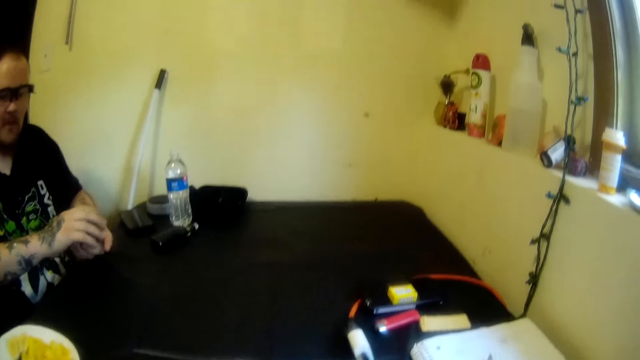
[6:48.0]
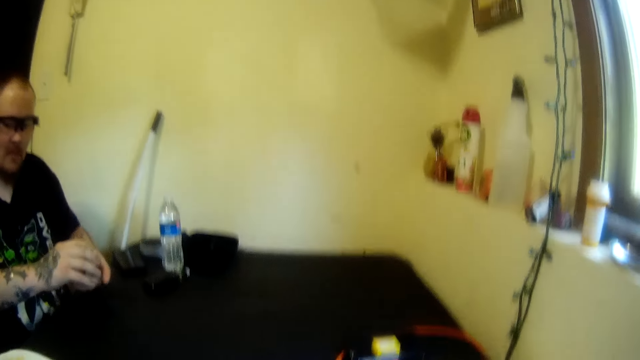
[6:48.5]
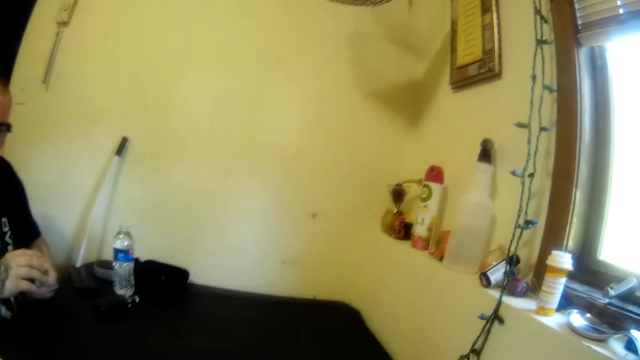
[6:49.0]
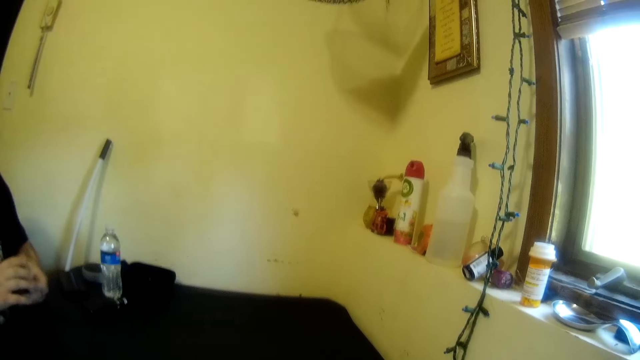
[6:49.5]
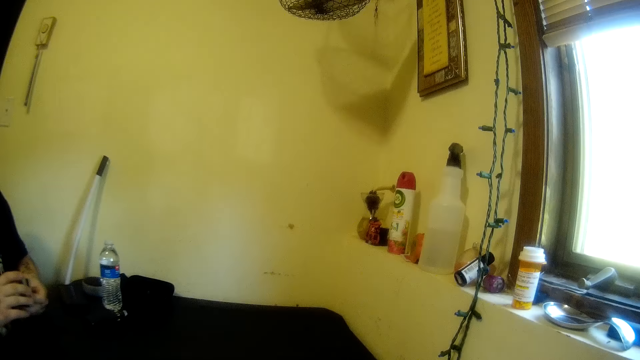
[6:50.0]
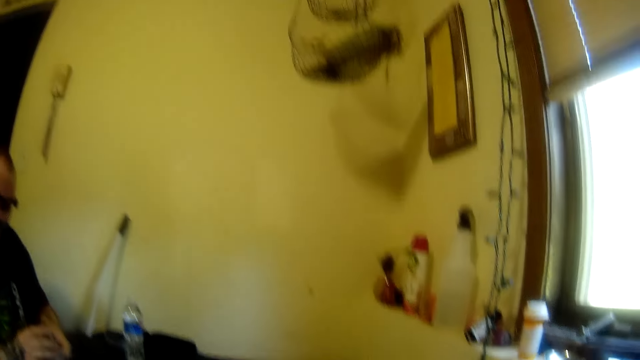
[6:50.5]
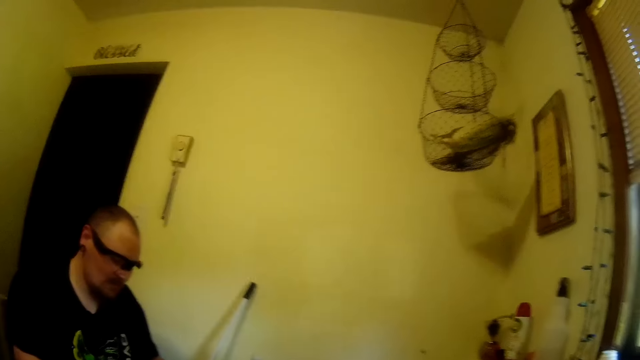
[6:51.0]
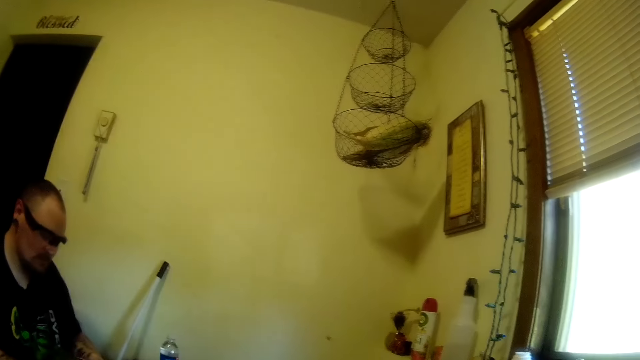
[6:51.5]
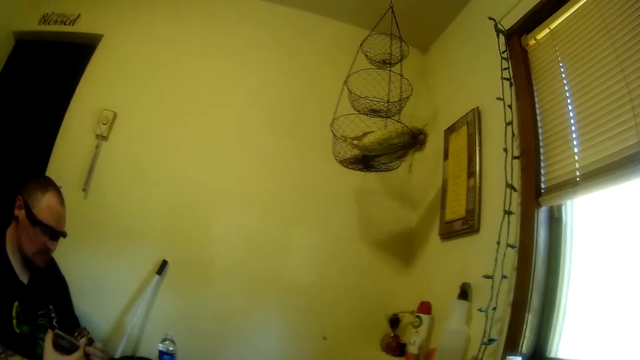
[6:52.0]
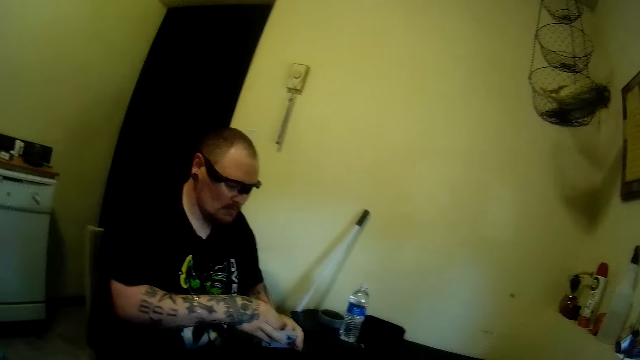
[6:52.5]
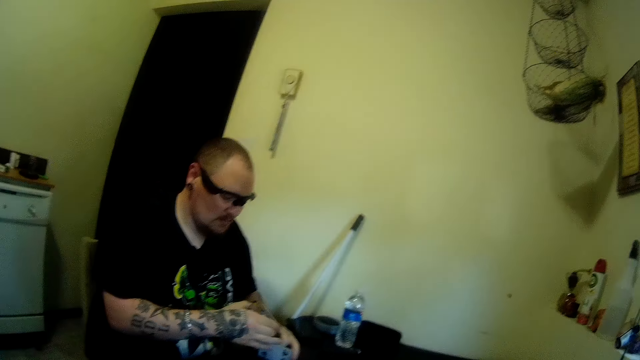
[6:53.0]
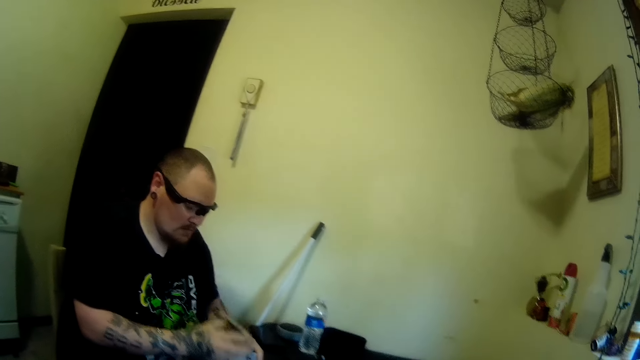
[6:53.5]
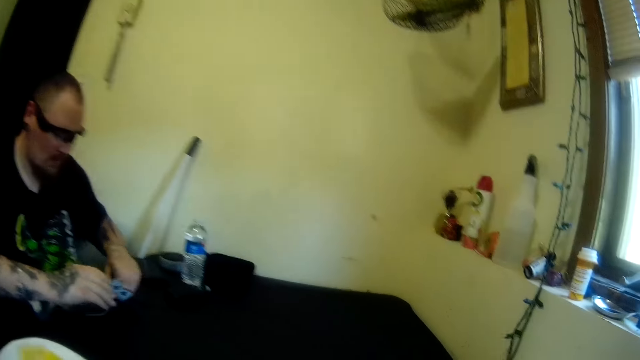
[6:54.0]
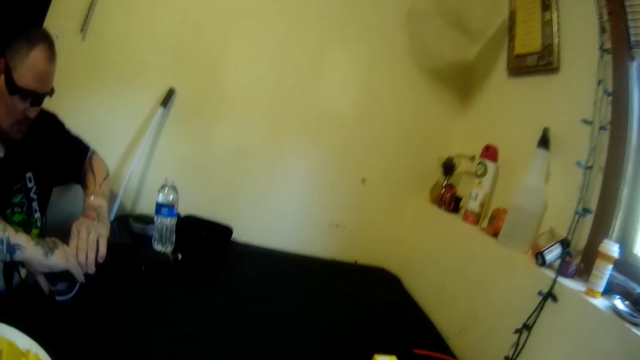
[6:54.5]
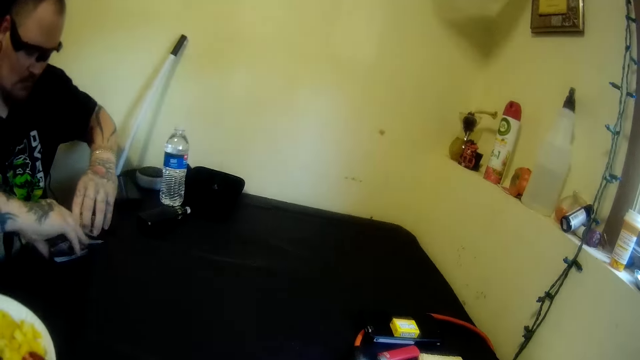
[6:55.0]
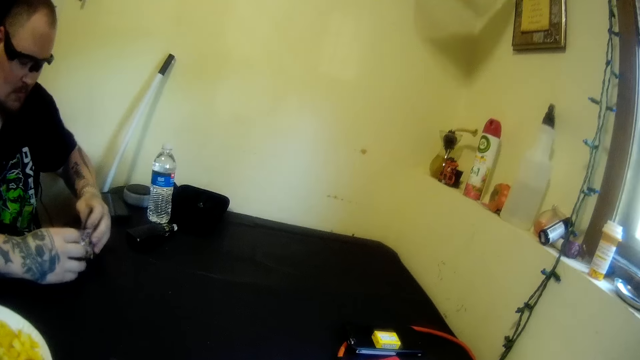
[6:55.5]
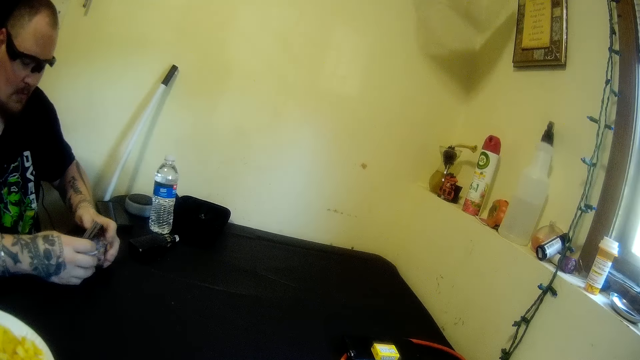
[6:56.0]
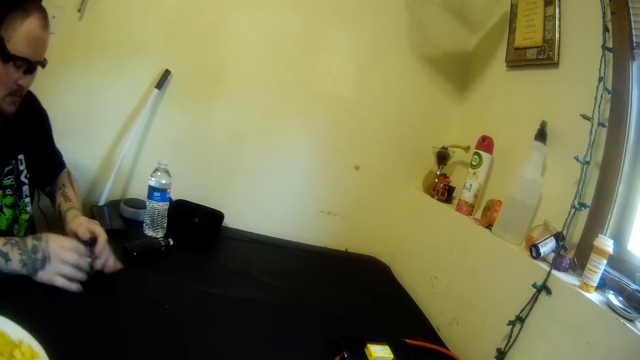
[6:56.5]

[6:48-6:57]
The camera wearer stares at a man. The man shuffles the playing cards.

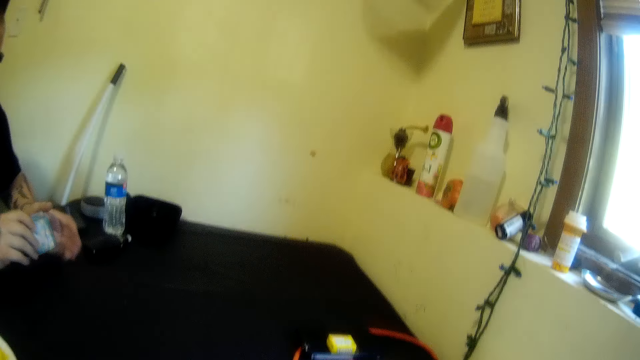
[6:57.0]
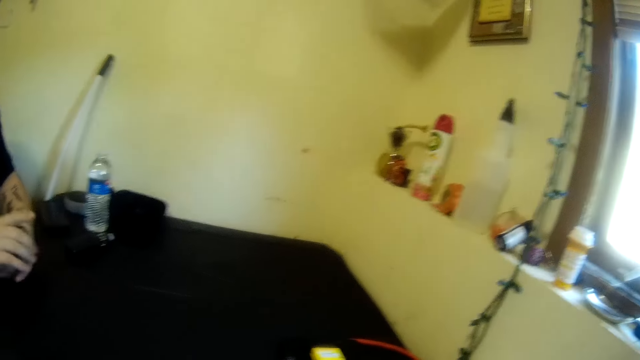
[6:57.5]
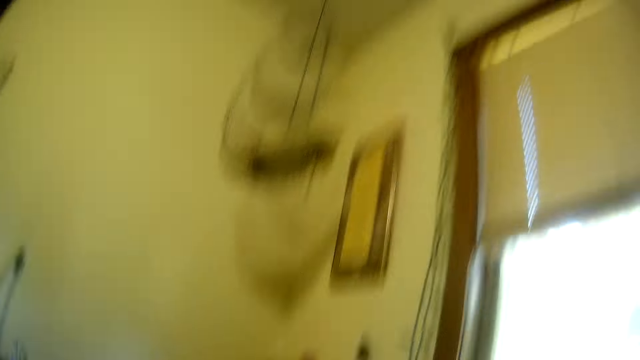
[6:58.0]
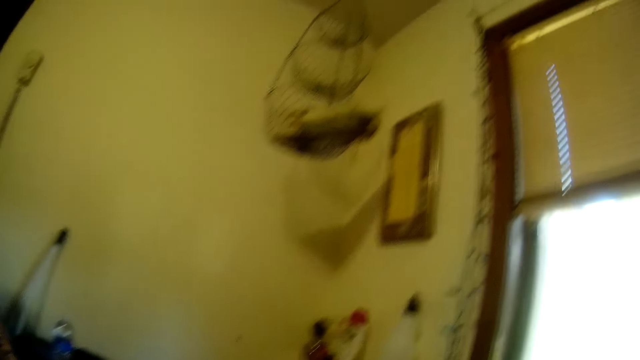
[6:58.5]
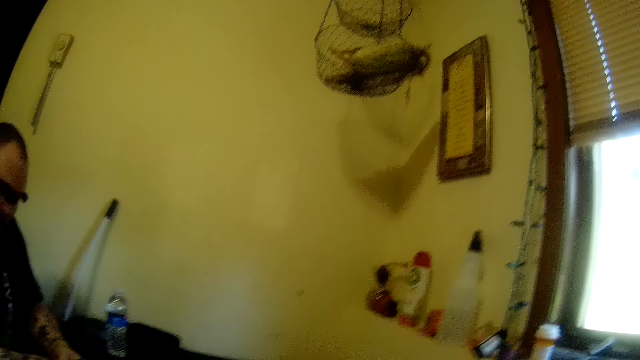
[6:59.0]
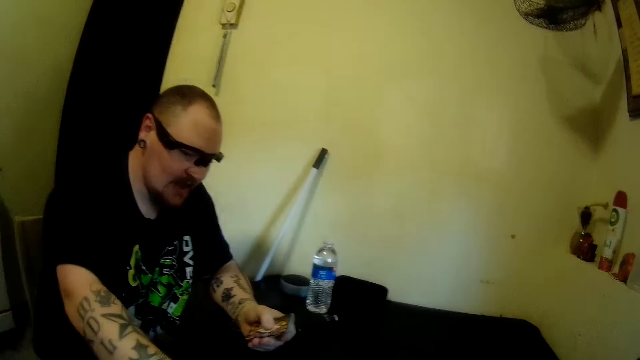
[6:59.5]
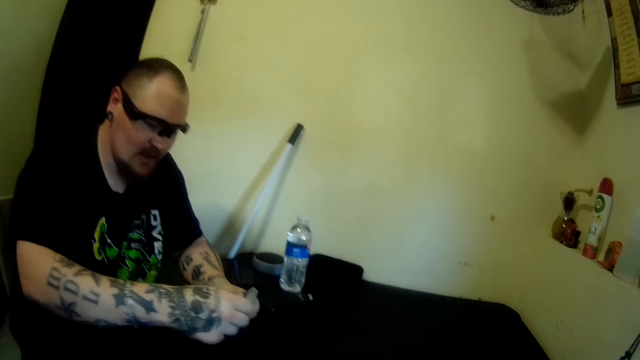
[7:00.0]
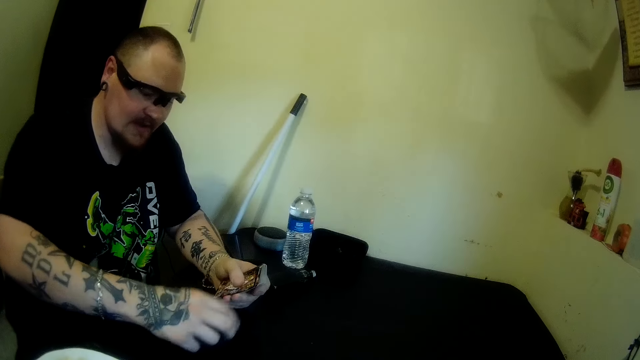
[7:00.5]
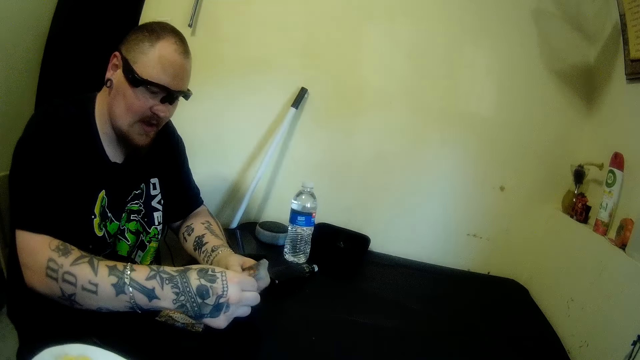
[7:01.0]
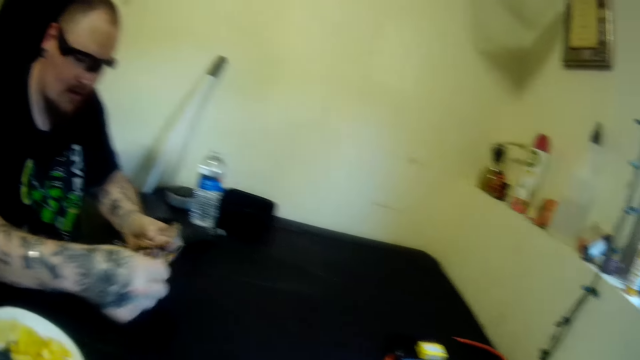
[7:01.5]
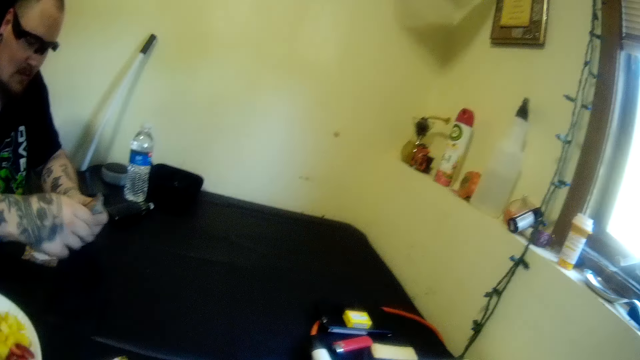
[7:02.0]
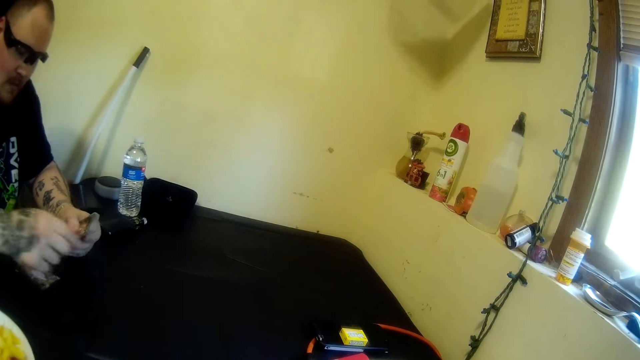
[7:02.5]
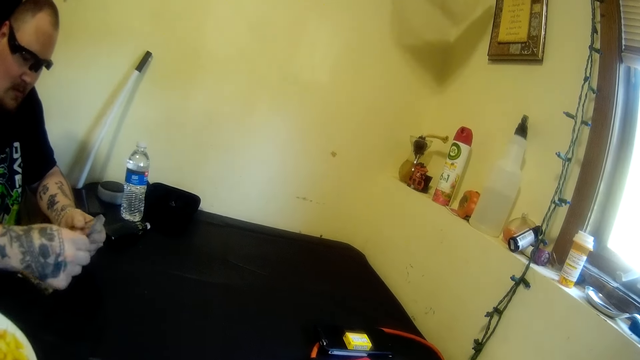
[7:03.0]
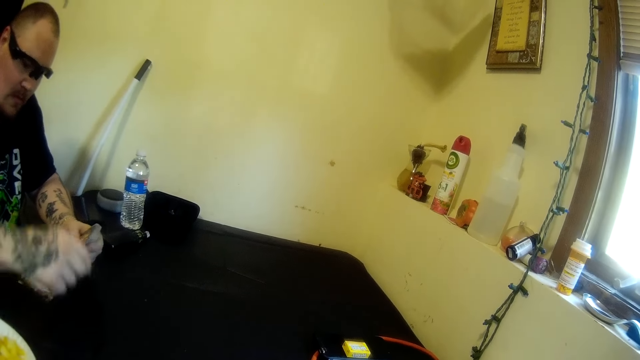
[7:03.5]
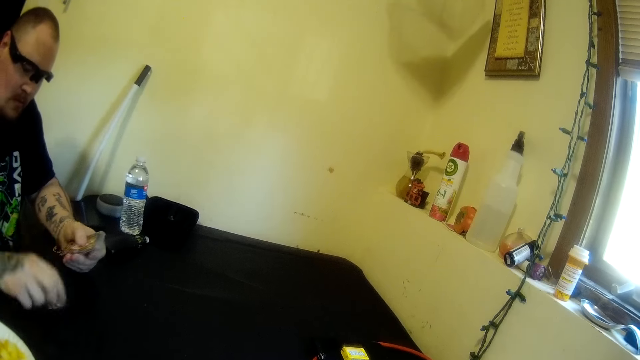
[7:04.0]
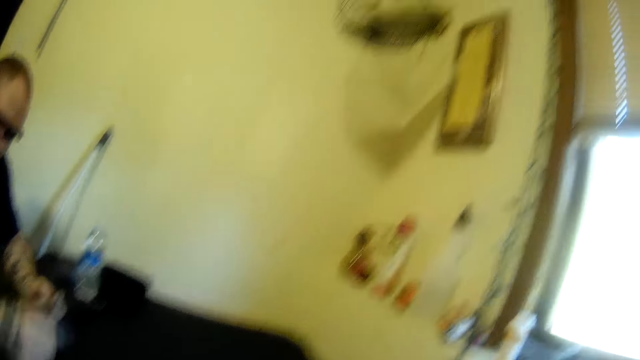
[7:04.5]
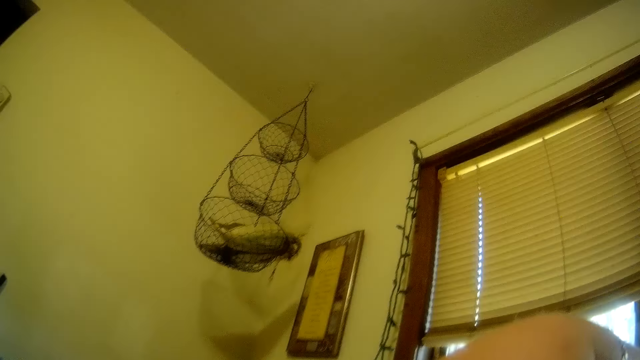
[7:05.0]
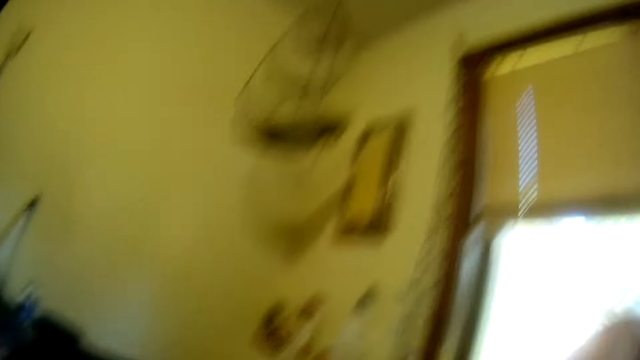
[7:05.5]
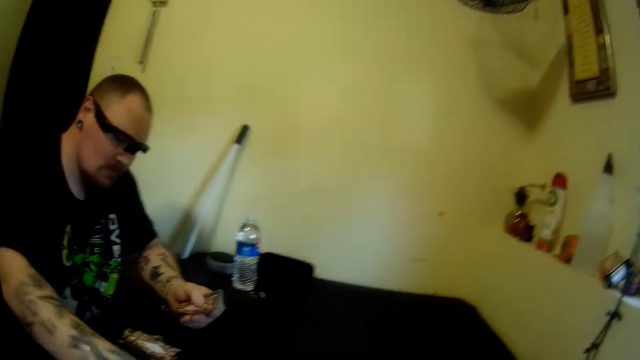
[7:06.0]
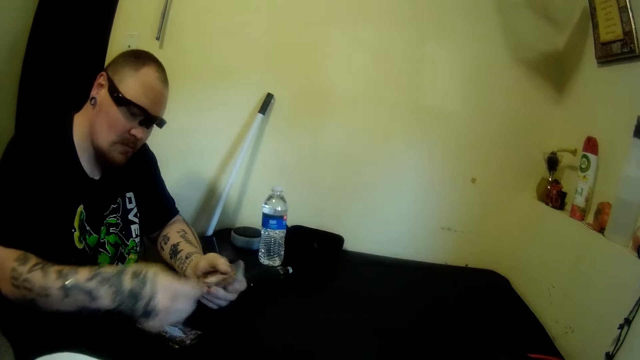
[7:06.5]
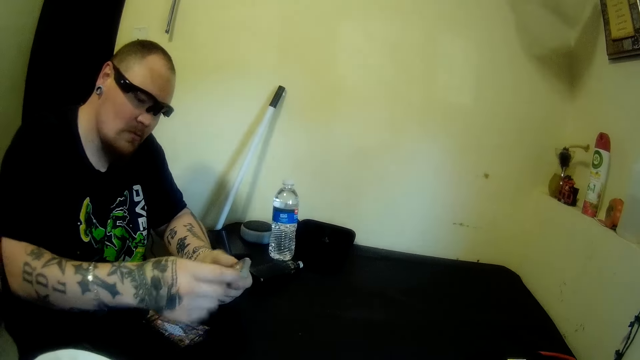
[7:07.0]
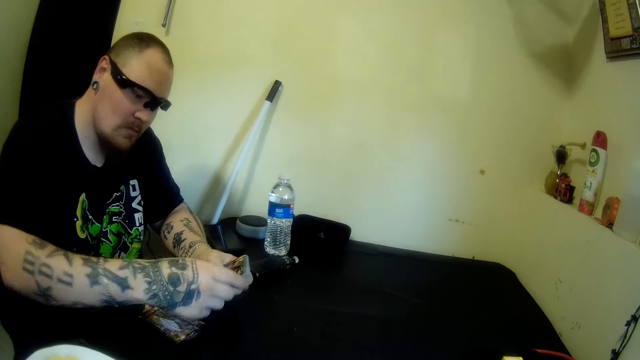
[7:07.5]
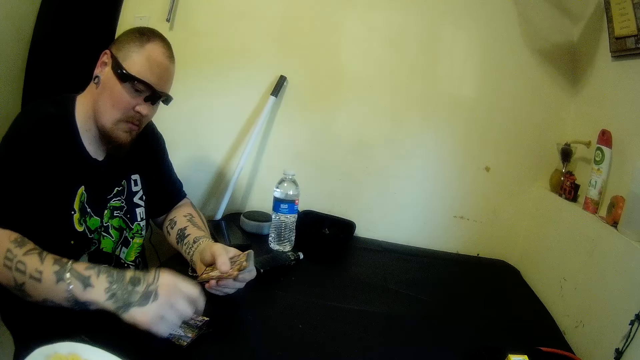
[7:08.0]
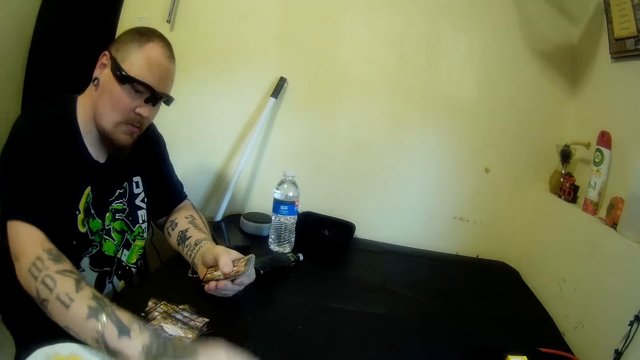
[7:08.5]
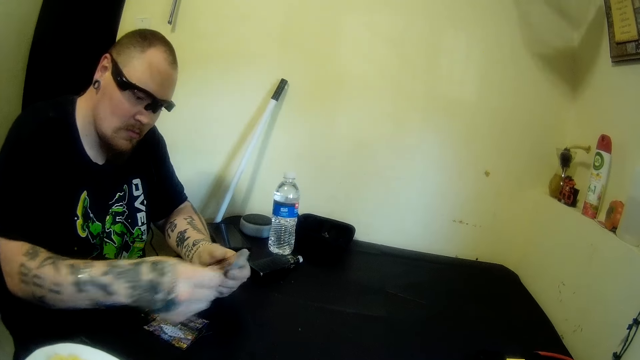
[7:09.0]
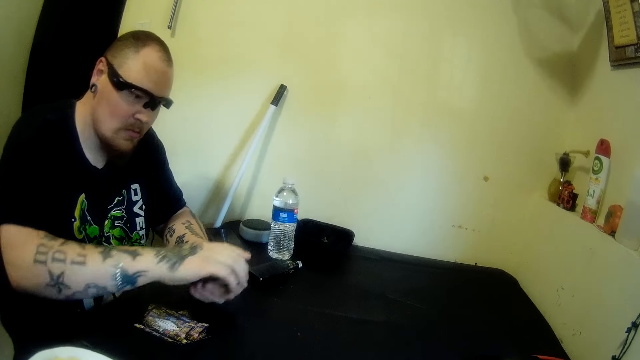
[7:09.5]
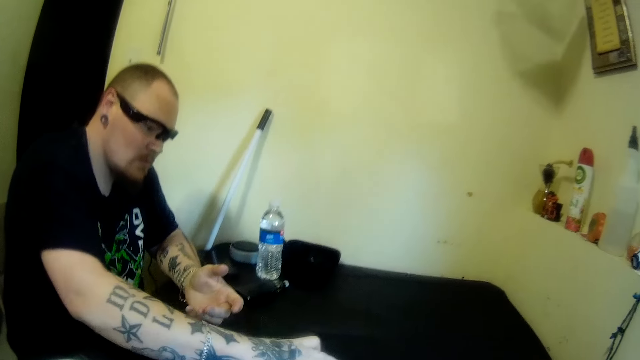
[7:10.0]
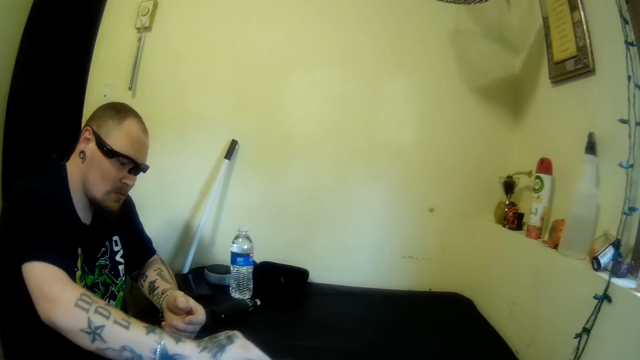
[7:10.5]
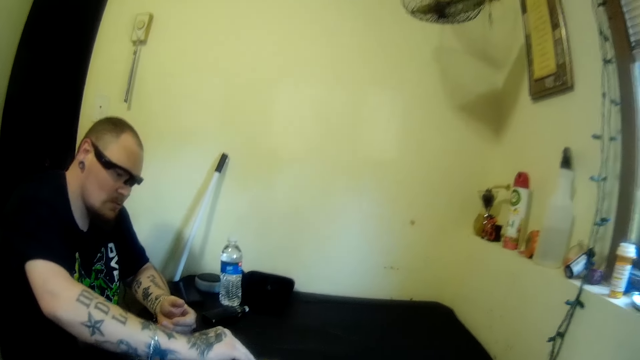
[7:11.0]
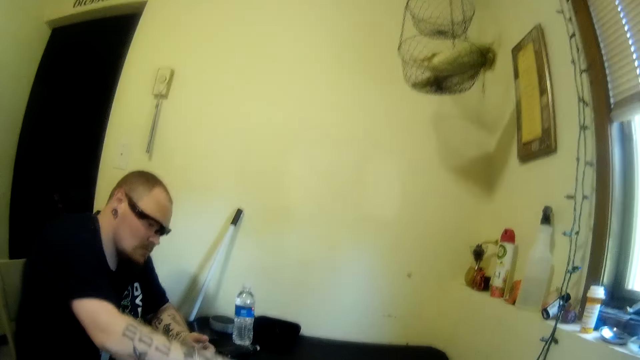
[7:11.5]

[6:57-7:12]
The camera wearer looks around a room. A man drops the cards on the table with his hands. The man divides the playing cards. The camera wearer moves a hand. The man divides the playing cards. He puts a playing card on the table, and puts the playing cards on the table.
